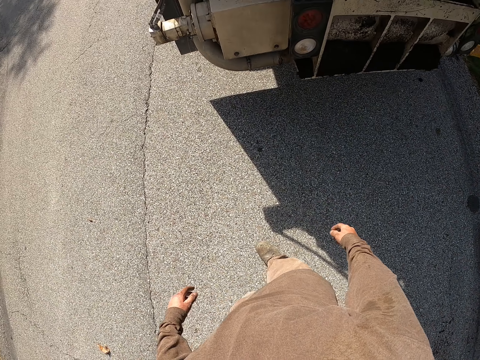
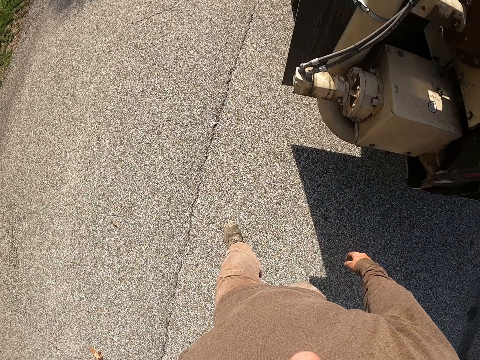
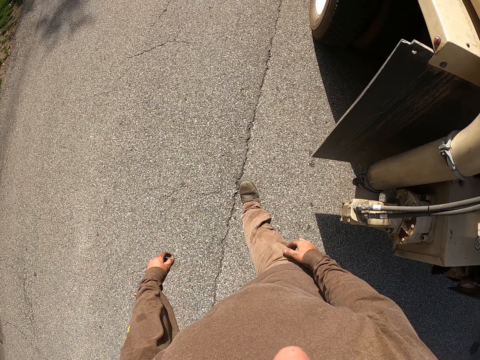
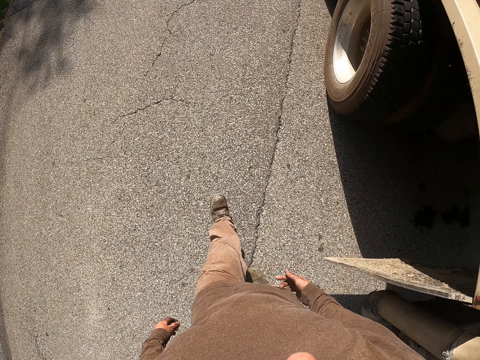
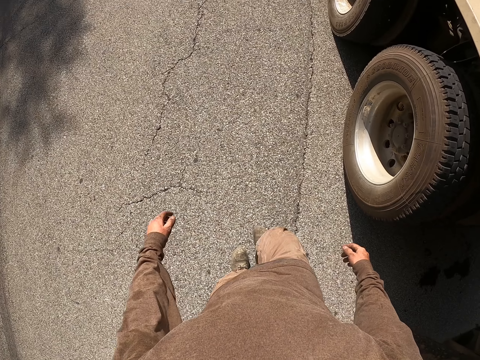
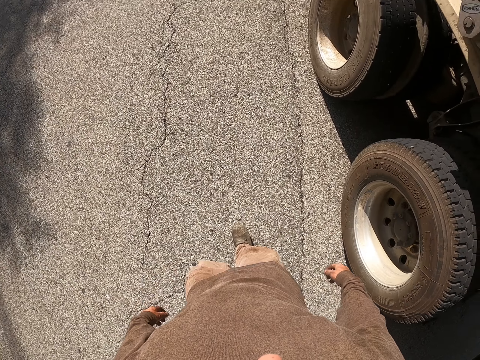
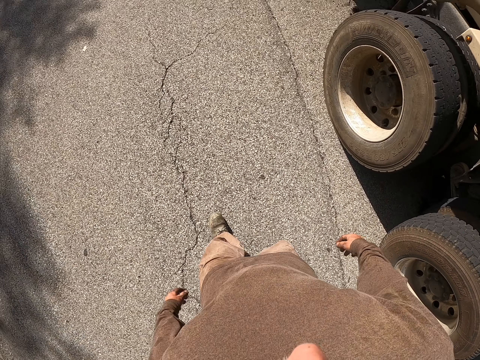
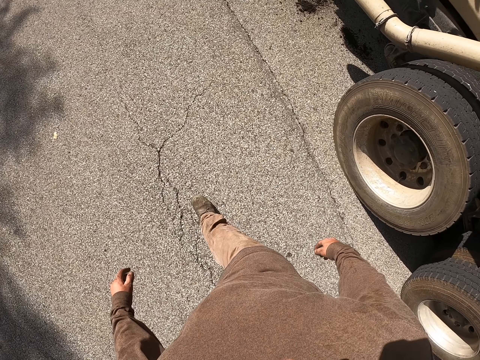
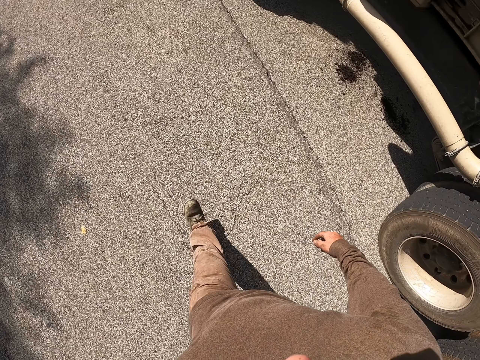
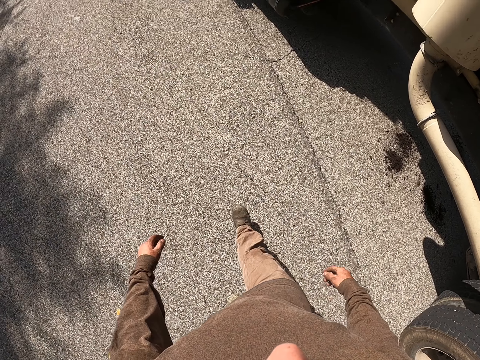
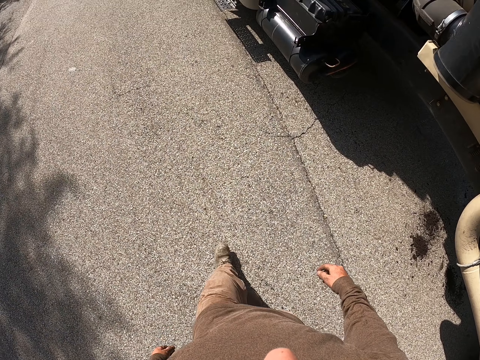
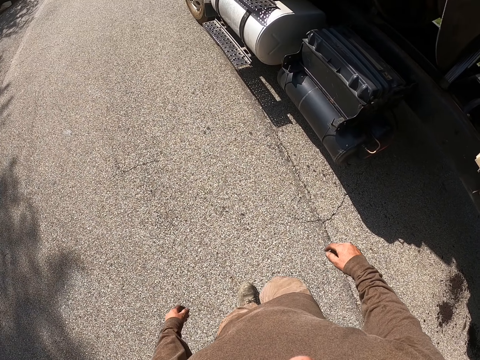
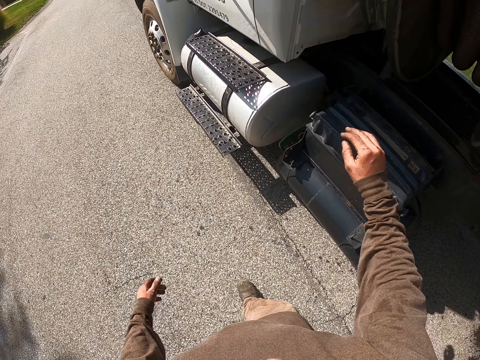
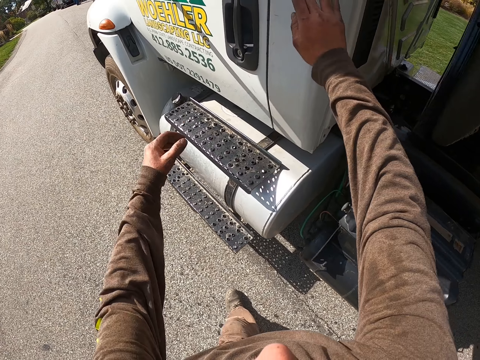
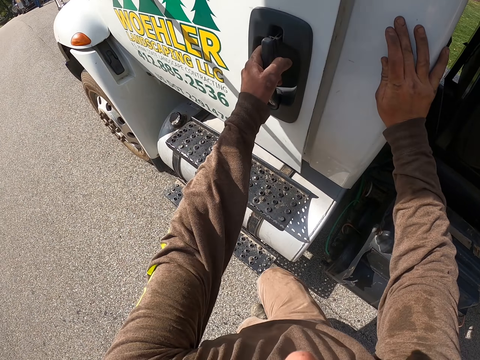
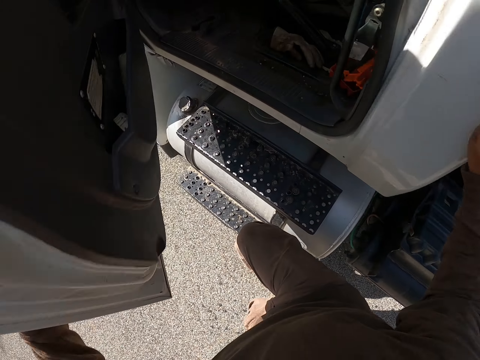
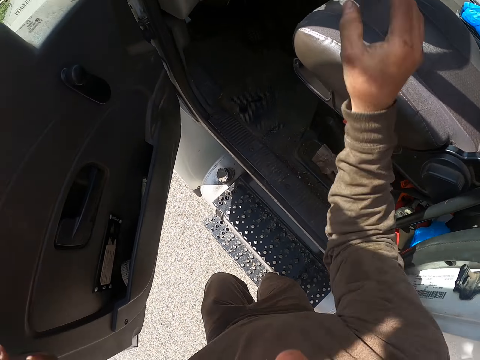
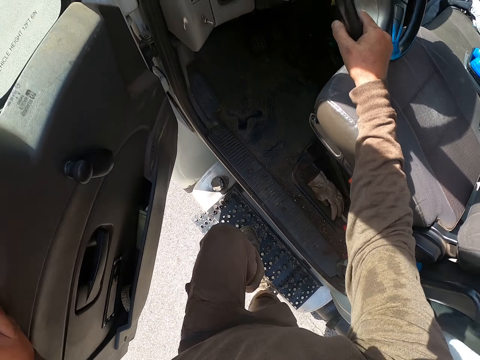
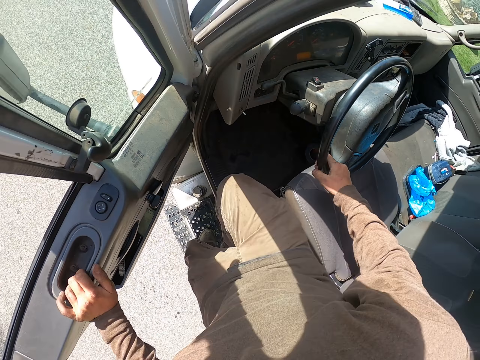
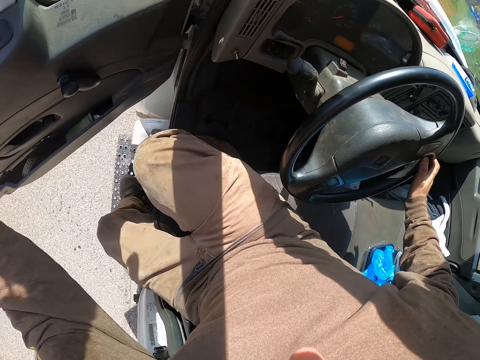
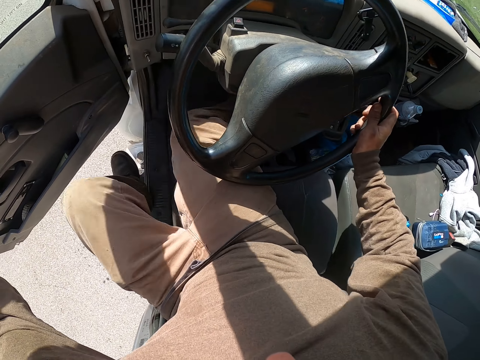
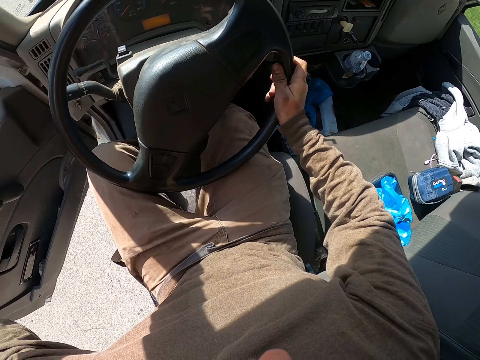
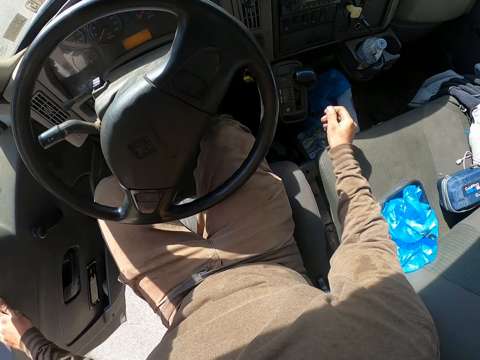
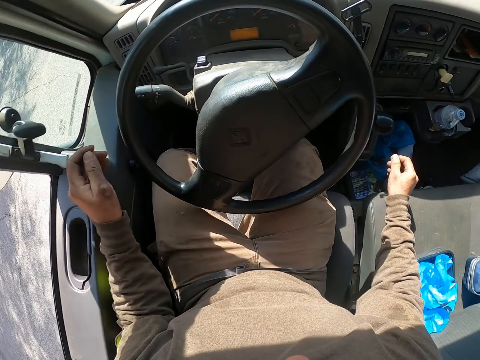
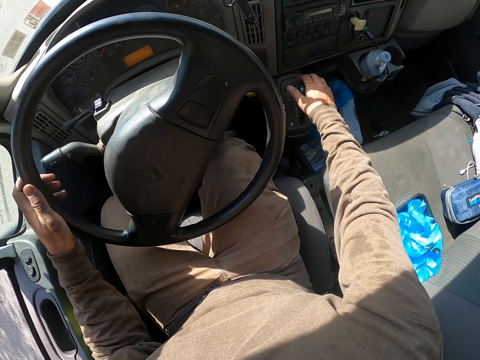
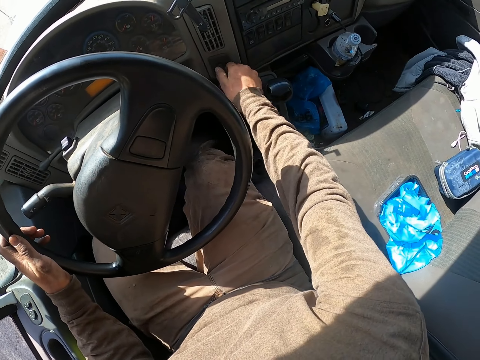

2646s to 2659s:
The camera wearer walks around. They open the truck door. They enter the truck. They touch the steering.

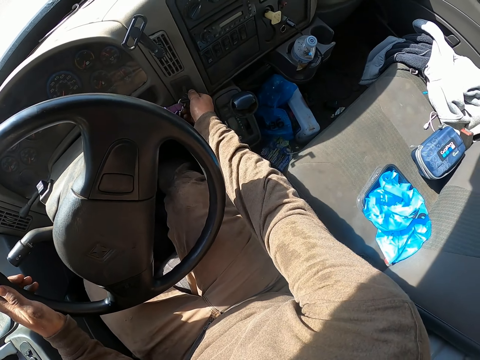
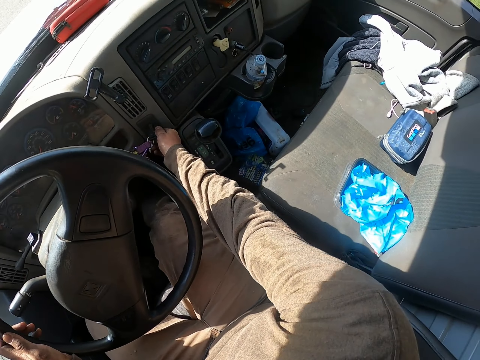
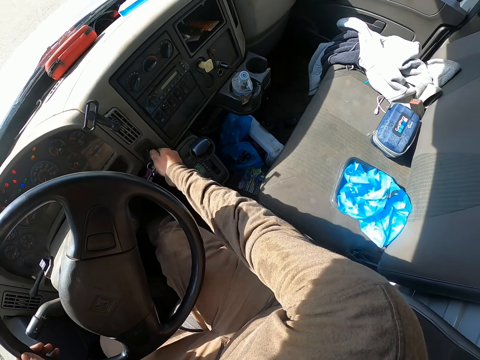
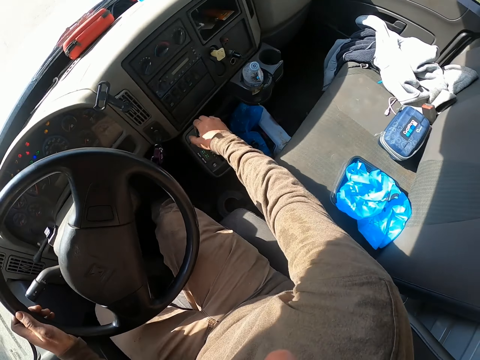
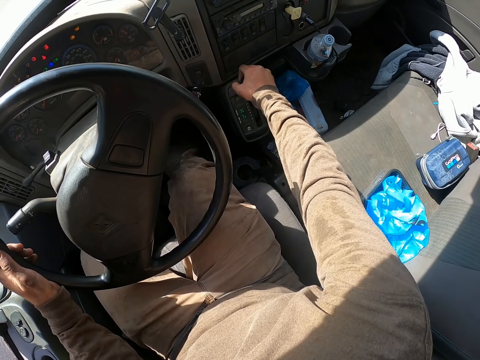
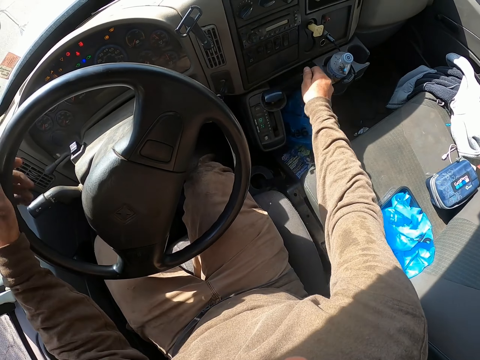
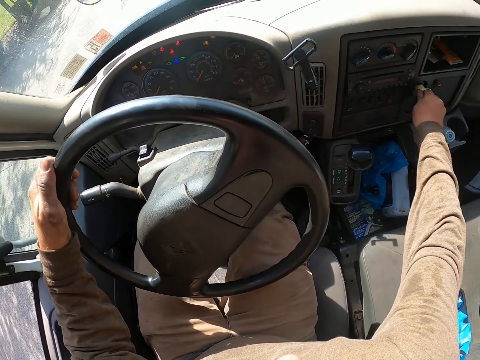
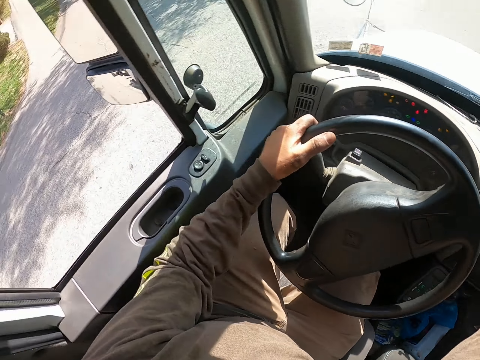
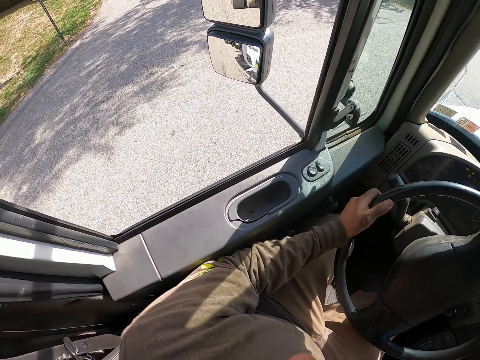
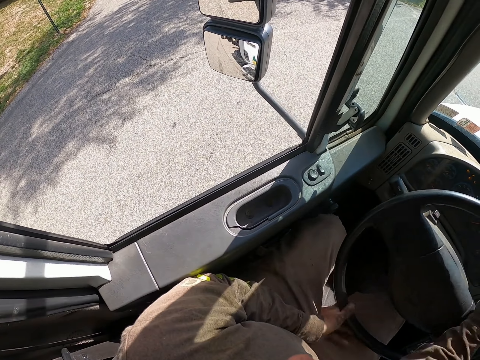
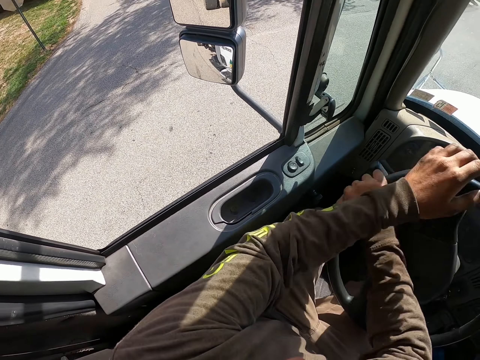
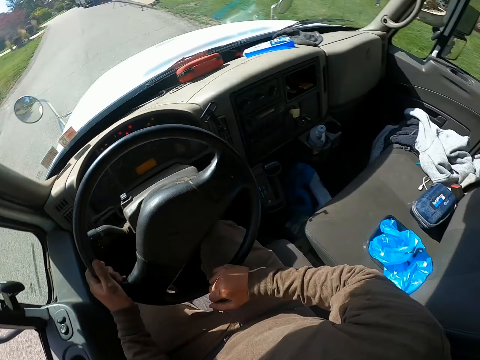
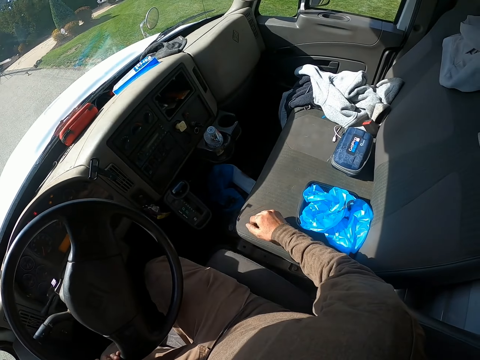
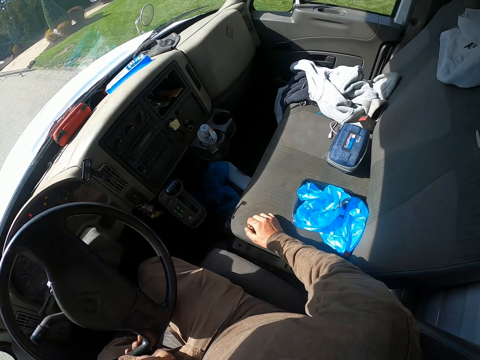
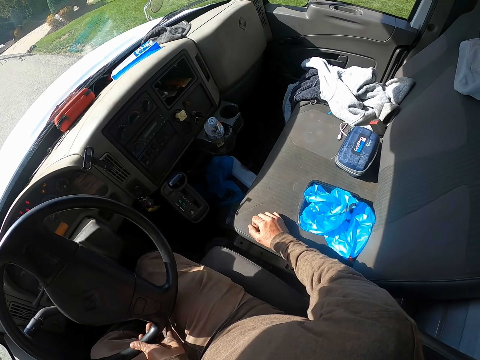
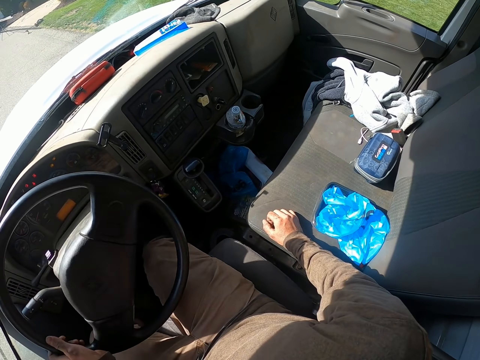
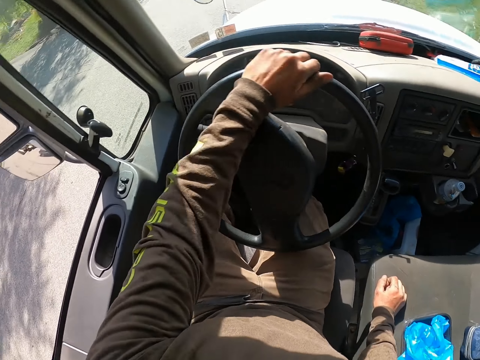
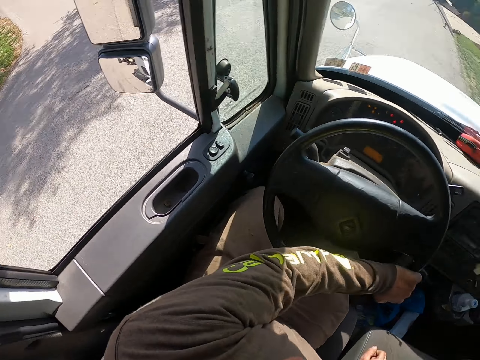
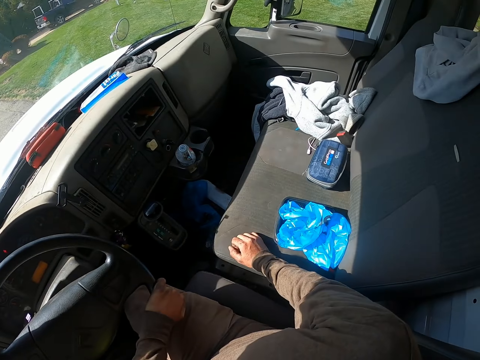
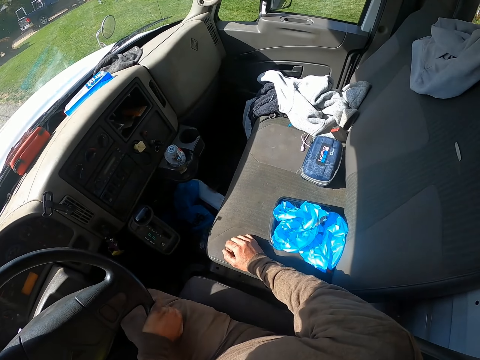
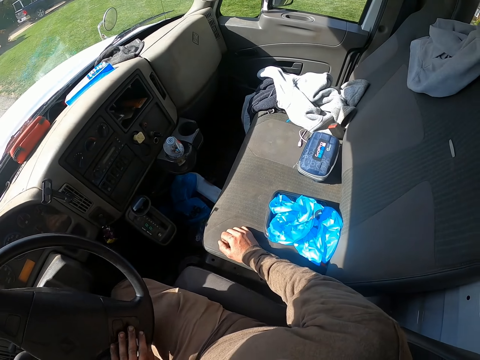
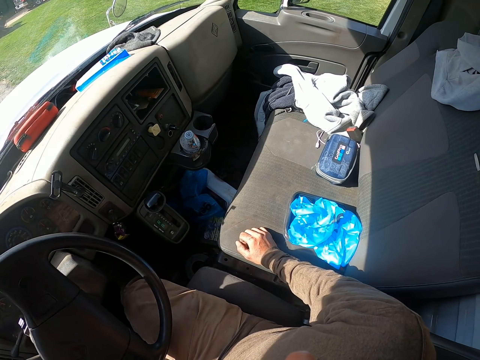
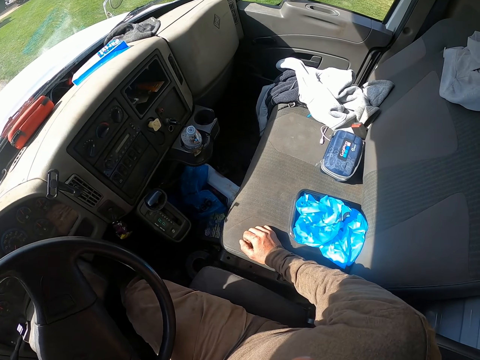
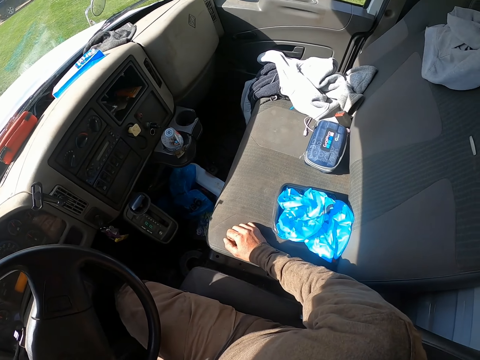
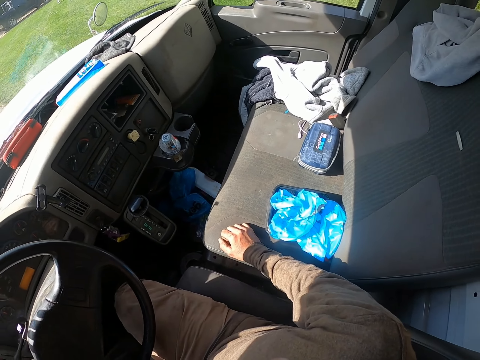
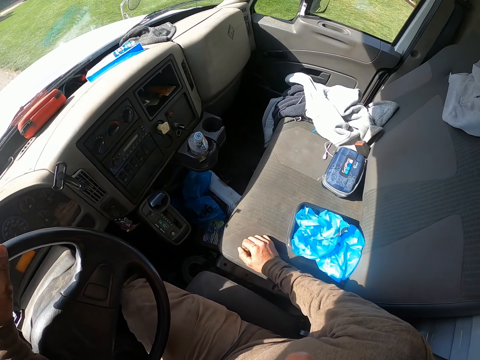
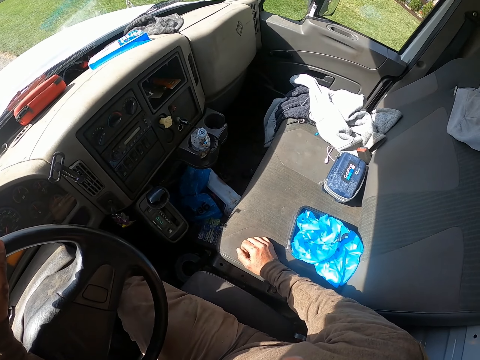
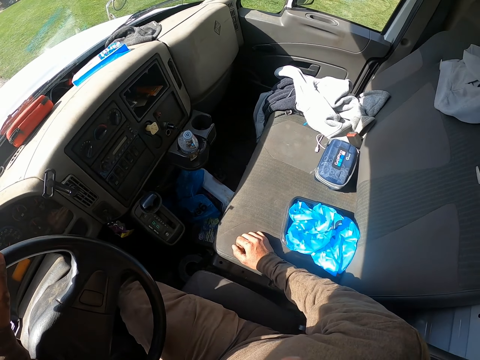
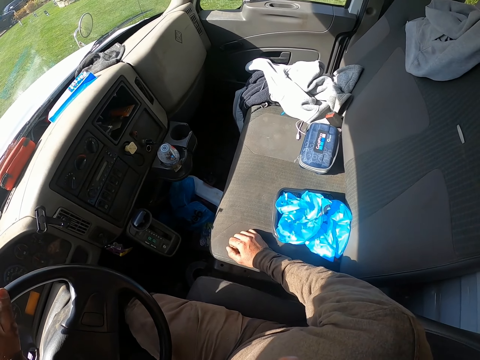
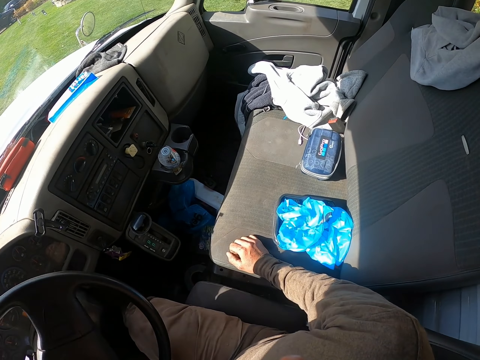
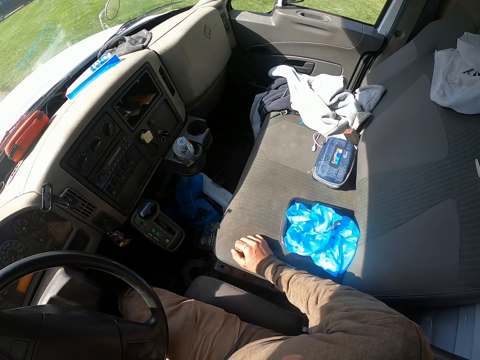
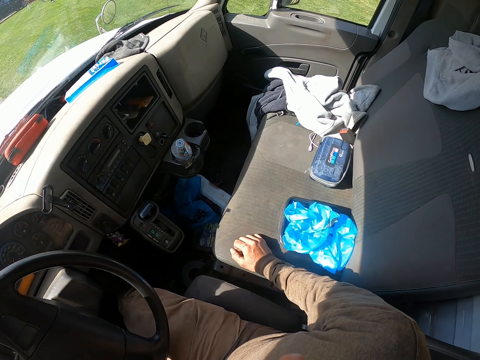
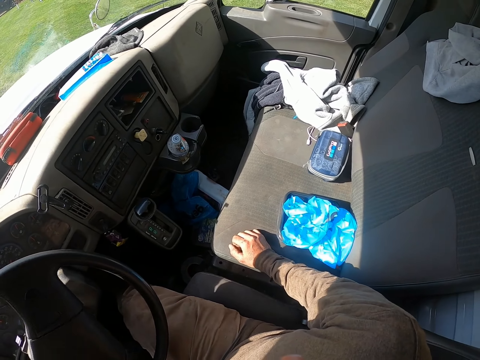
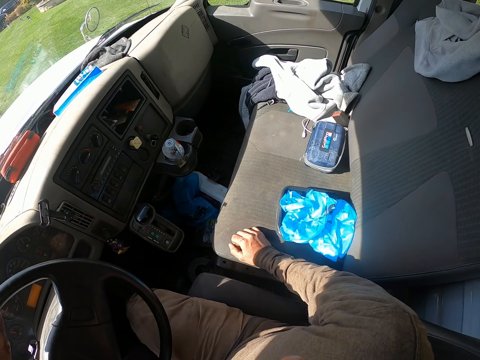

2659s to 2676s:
The camera wearer turns on the key. They start the gear. They touch the keys. They touch the car button. They drive the truck.
